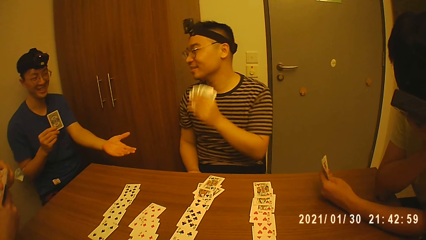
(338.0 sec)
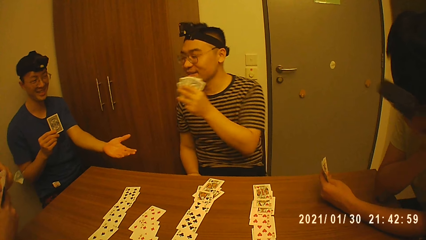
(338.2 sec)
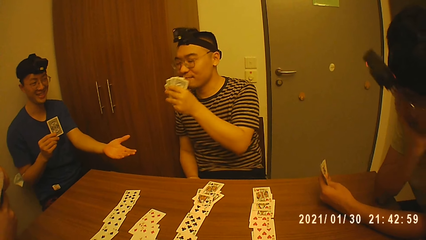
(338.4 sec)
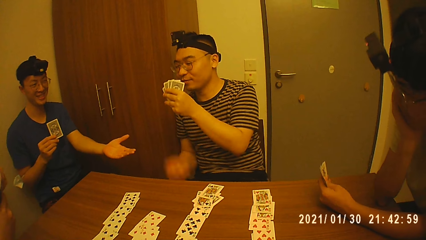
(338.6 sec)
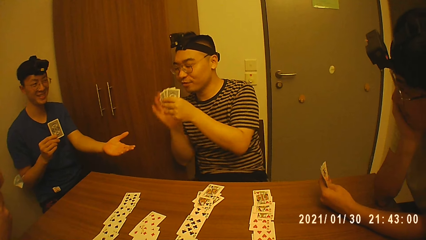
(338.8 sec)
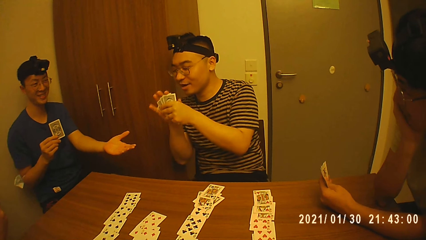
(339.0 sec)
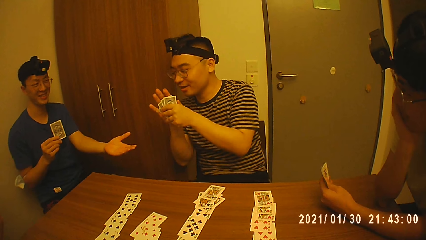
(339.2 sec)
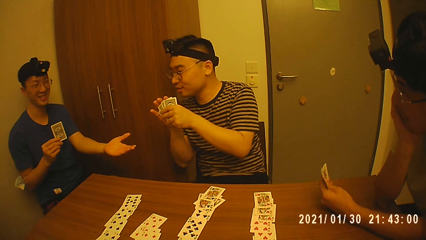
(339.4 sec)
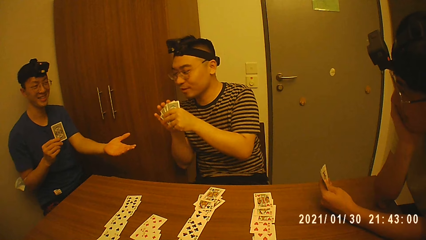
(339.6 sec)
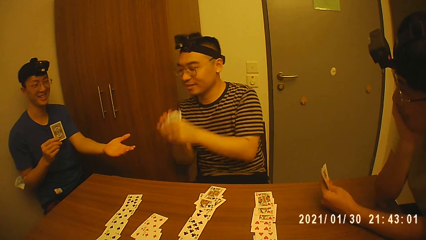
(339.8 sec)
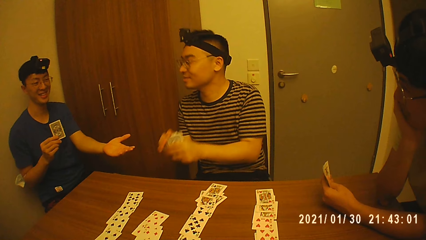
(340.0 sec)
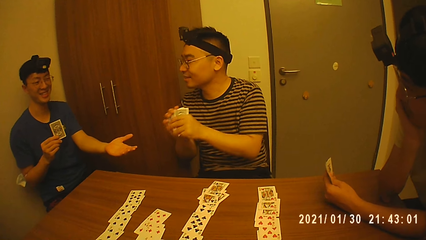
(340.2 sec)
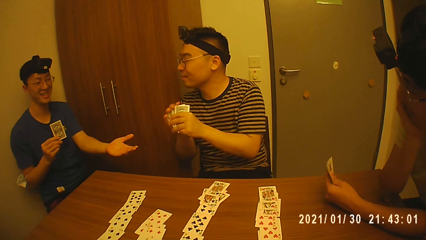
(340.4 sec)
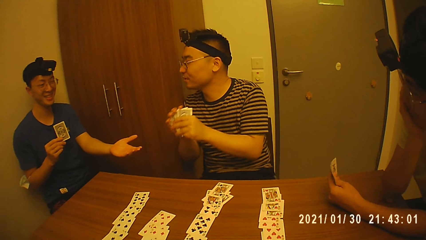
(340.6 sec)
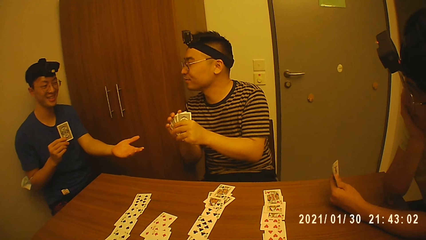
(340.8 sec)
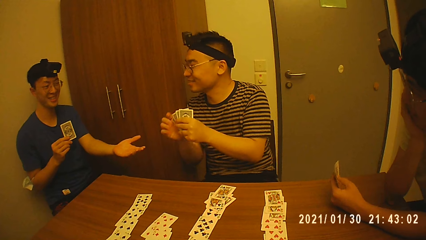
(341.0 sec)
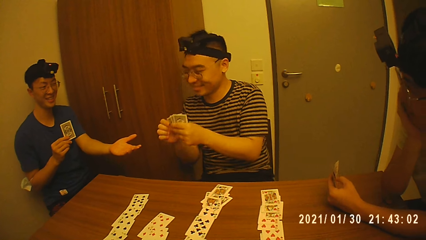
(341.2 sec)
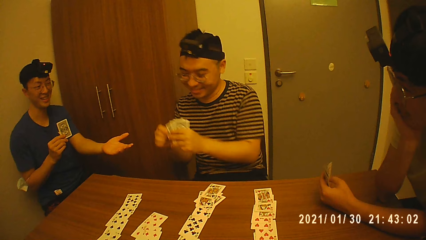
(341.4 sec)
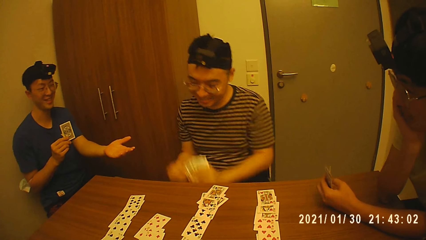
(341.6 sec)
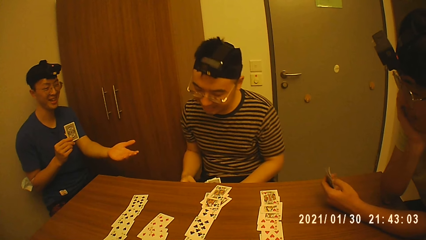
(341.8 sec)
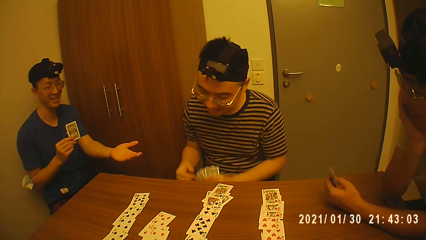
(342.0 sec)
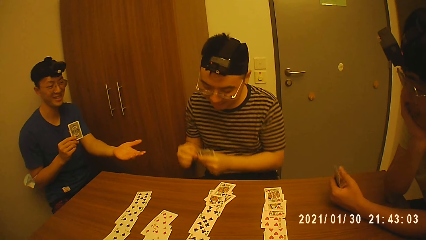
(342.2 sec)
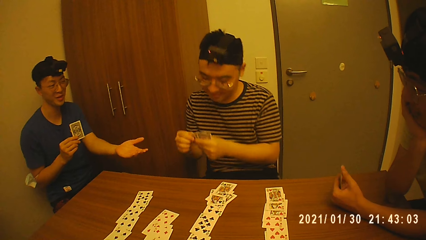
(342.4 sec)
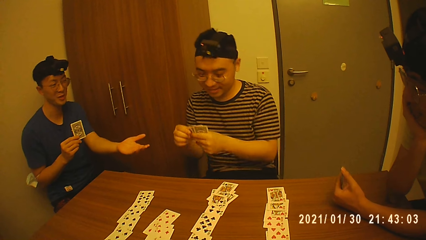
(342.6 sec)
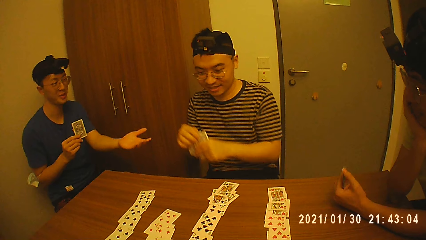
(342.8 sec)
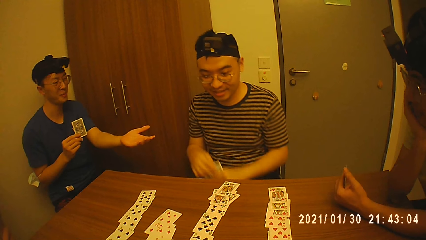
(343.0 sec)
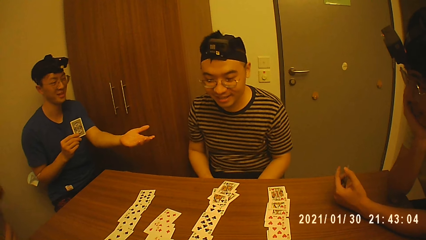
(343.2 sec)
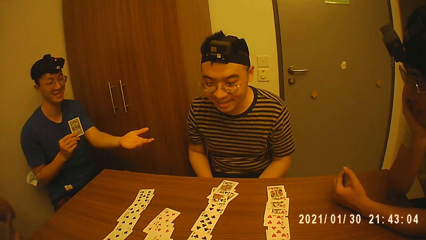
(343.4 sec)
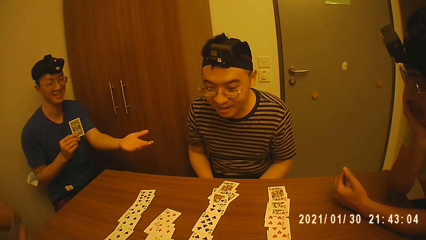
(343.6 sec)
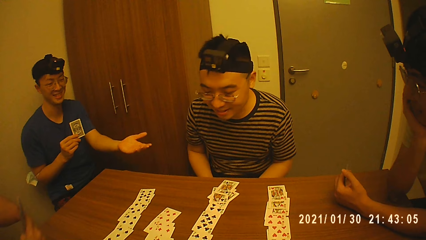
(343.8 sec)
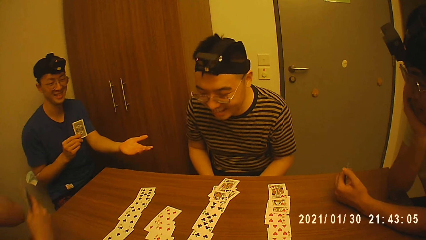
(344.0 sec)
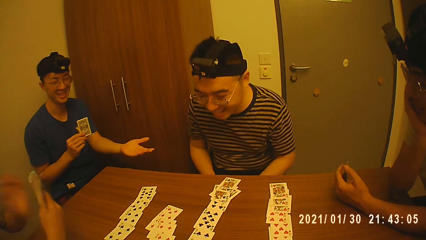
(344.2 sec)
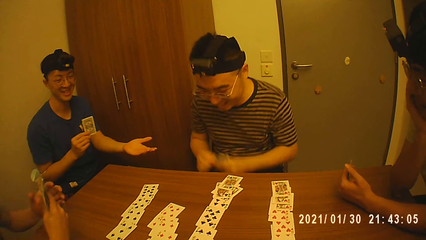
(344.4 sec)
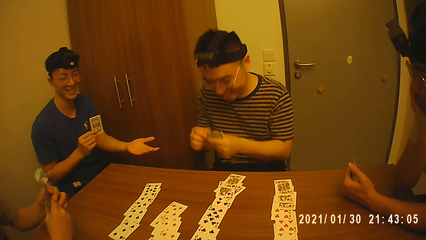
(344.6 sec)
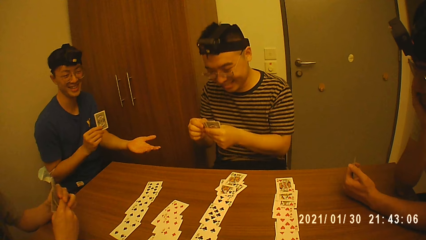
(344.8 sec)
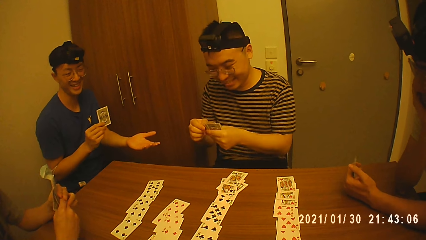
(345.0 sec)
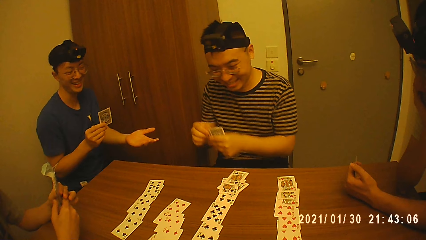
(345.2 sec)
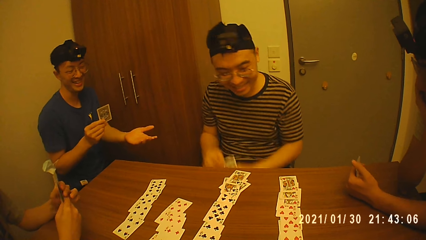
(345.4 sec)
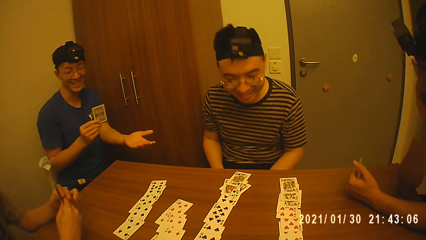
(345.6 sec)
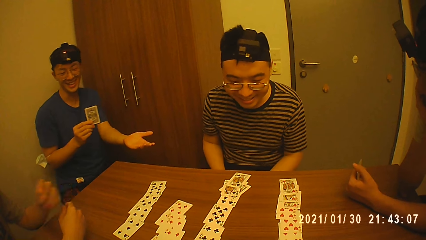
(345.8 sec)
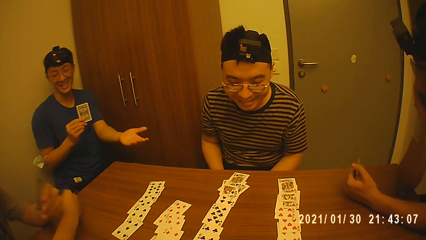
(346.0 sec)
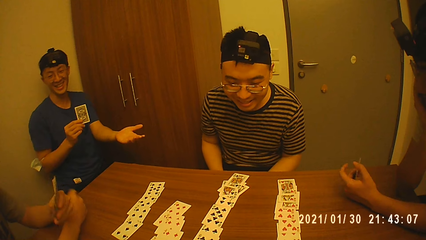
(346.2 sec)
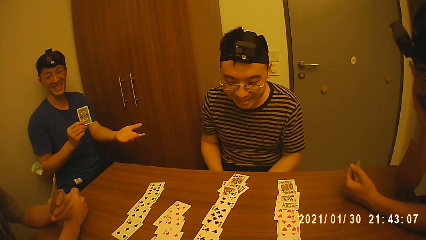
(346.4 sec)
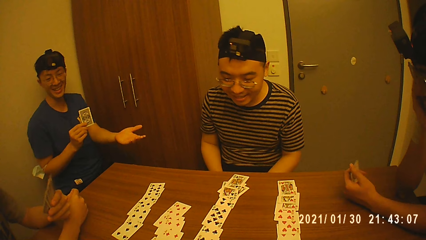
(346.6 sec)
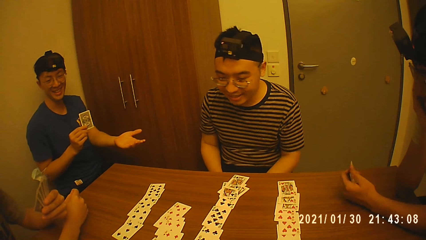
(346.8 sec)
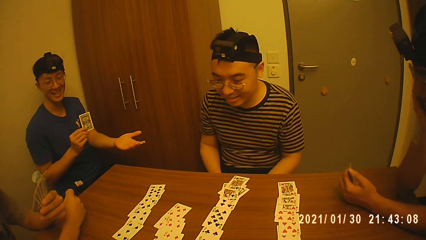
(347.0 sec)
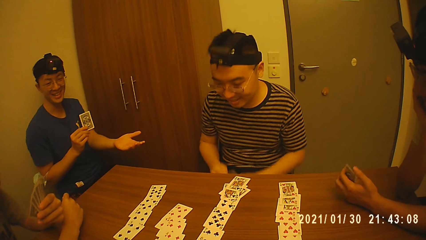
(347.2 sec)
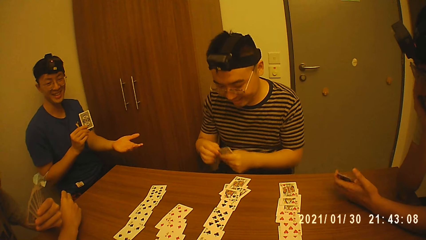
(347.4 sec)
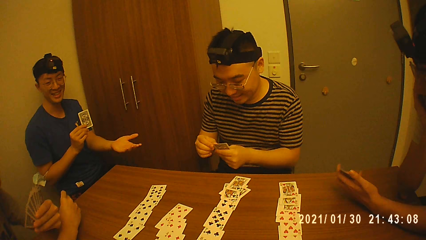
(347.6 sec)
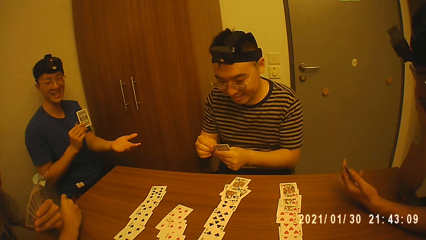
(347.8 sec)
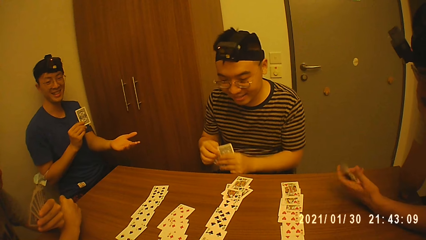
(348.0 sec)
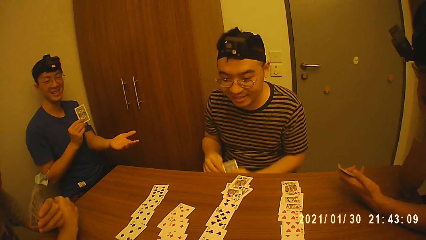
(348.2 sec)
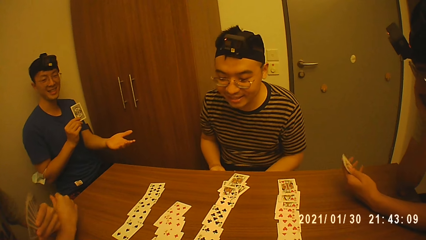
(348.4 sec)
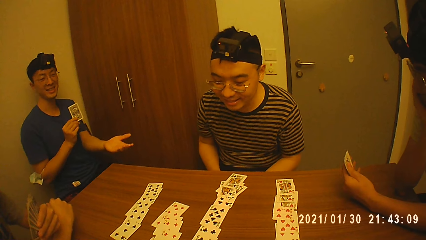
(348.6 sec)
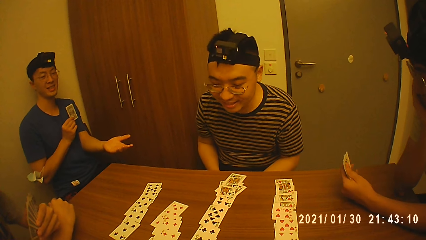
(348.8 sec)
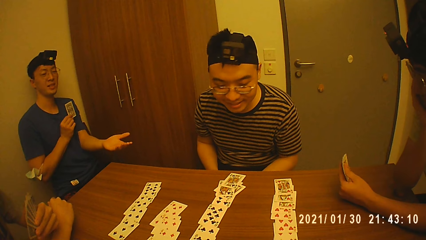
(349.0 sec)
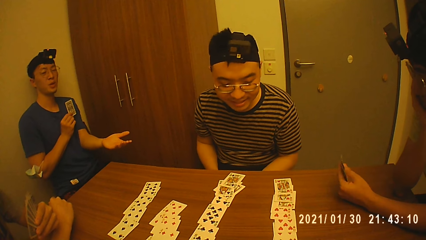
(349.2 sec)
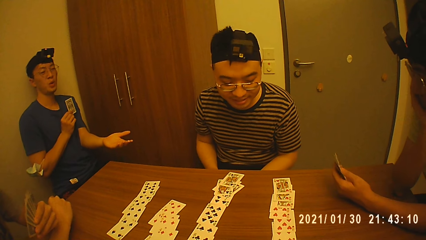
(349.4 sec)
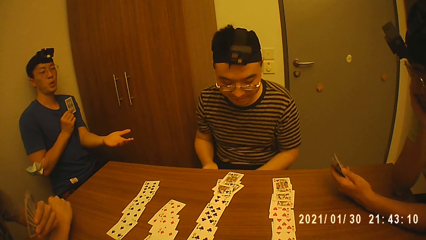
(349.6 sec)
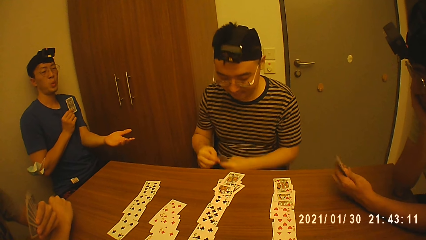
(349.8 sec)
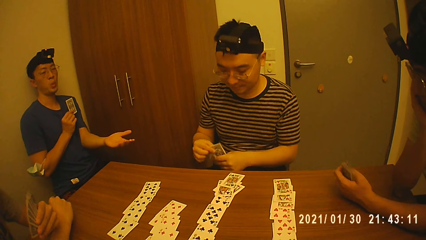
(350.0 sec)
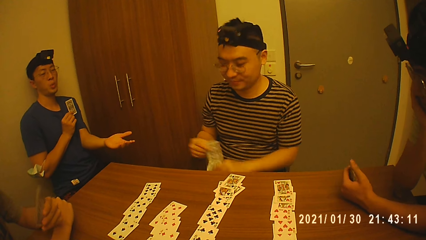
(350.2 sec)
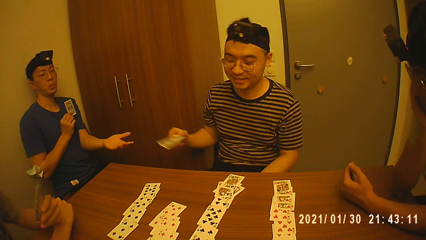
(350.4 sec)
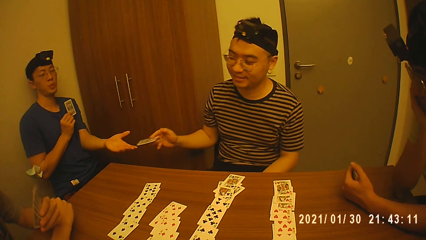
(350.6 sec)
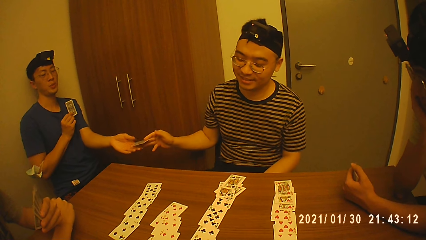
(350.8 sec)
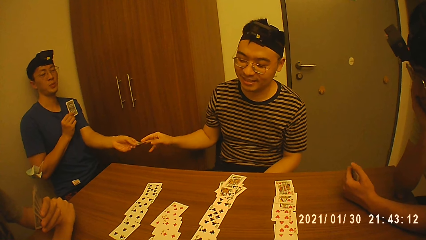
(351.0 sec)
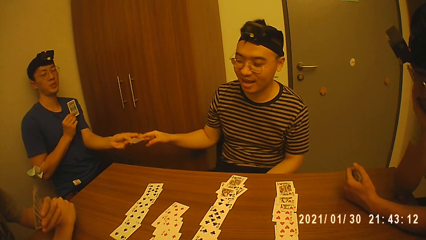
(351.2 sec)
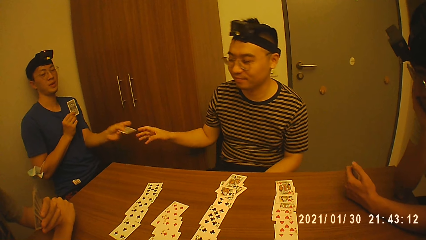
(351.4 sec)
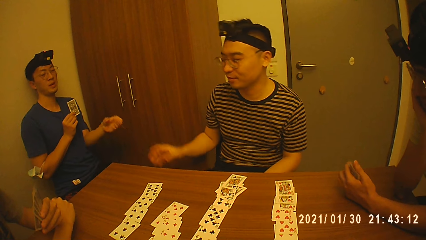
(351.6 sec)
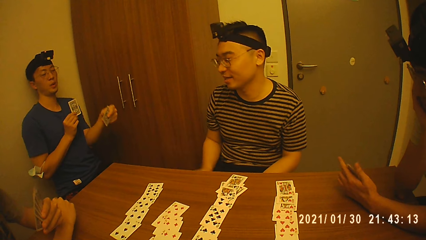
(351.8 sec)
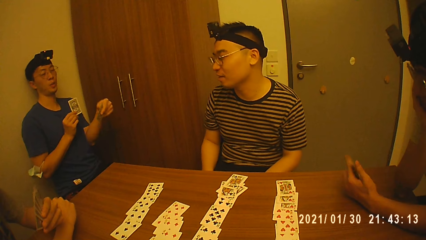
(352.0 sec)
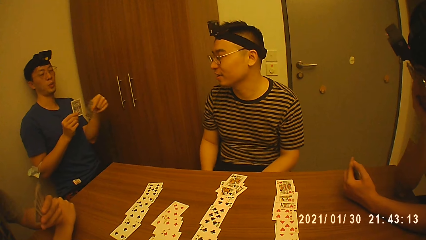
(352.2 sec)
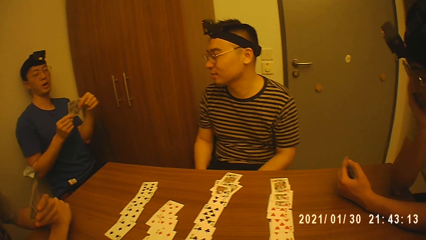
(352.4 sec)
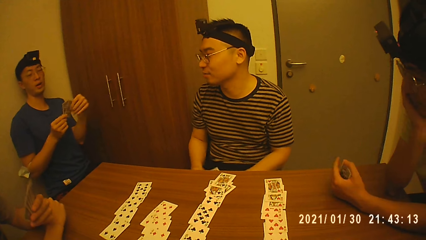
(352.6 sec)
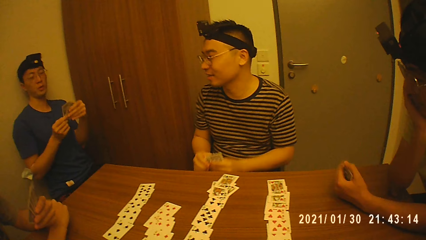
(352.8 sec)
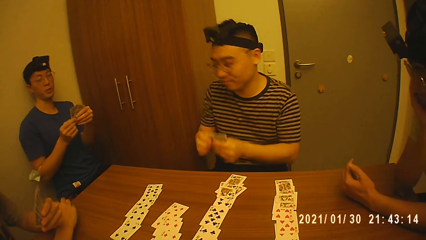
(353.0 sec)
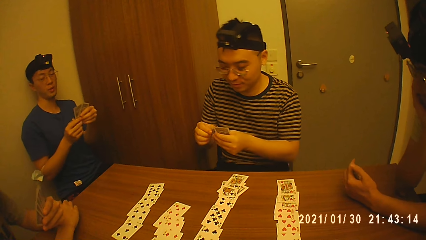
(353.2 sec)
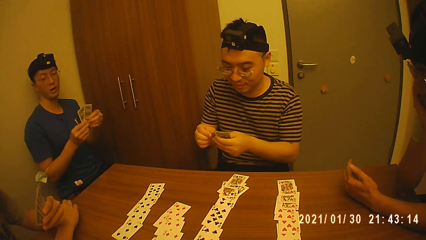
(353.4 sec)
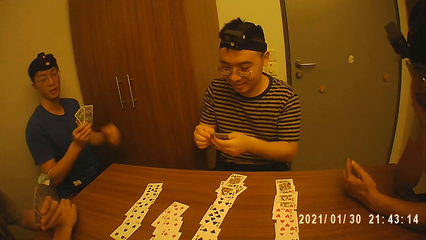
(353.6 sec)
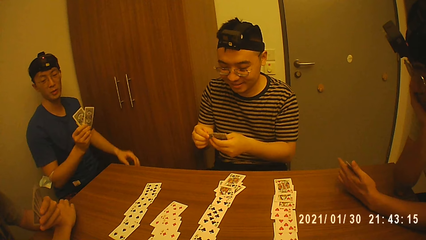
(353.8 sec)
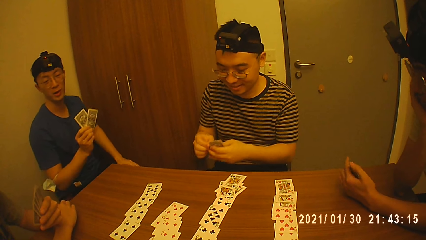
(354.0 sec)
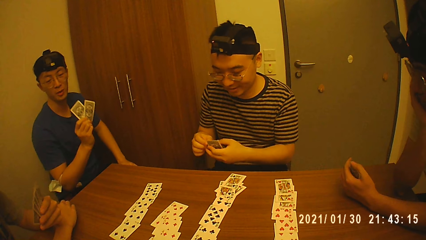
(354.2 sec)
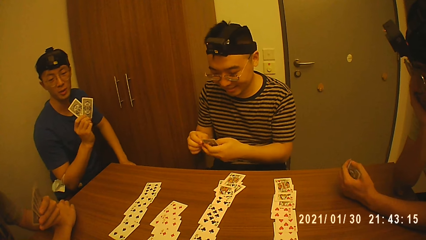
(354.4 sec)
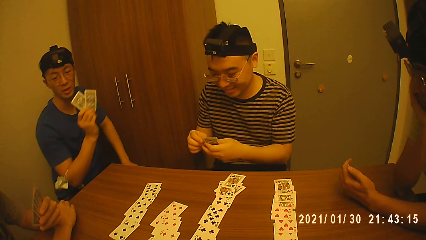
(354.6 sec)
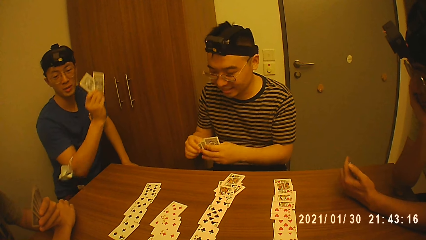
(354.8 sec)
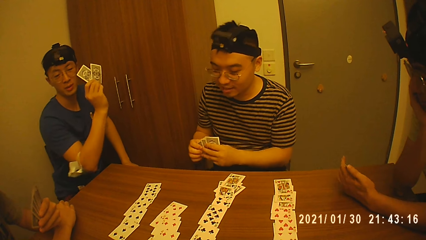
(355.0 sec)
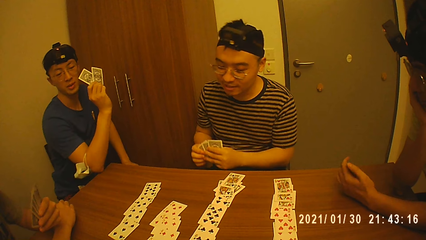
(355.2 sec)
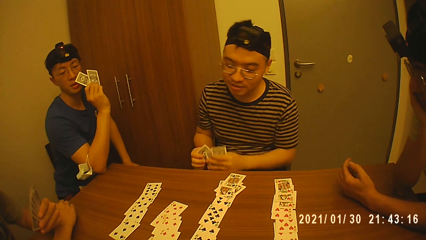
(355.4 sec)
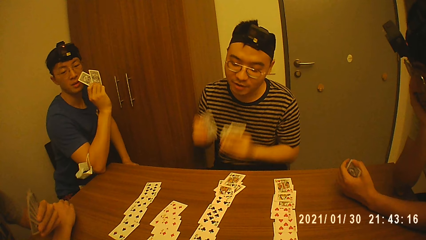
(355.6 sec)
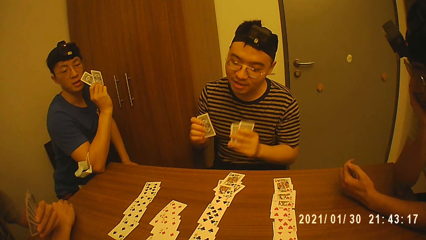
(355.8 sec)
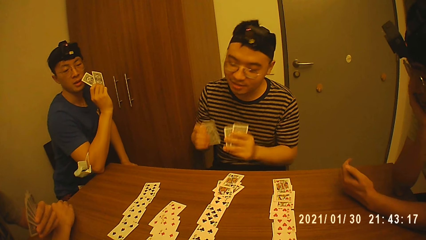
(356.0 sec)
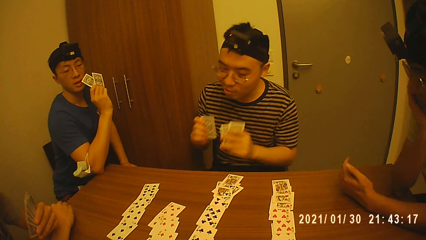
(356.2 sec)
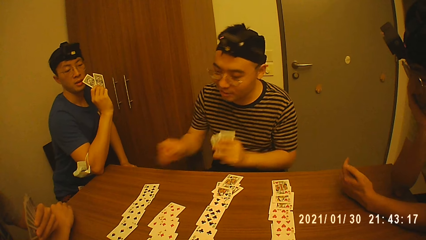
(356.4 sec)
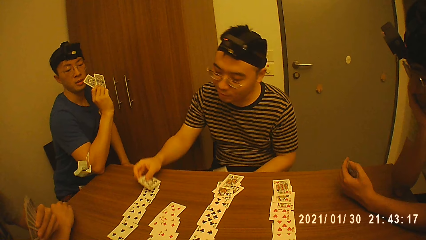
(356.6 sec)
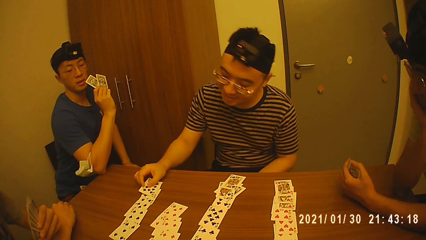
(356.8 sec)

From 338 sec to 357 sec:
A man holds the cards with both hands. He shuffles the cards in his hands. He holds the cards with his left hand. Another man takes a card from the cards in his left hand with his right hand. He gives a third man the card in his right hand. The third man collects the card from the second man with his left hand. He holds some cards with both hands, and holds some cards with his right hand. A fourth man shuffles cards in his hands. The second man takes a card from the cards in his left hand with his right hand.
